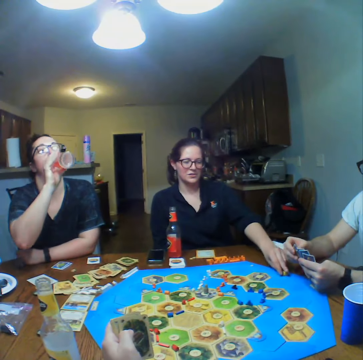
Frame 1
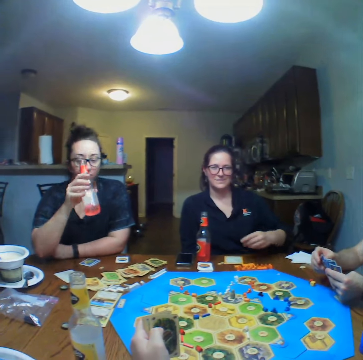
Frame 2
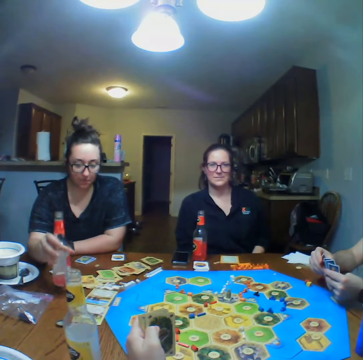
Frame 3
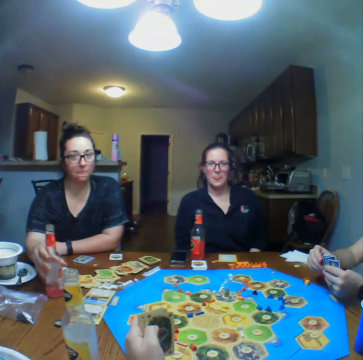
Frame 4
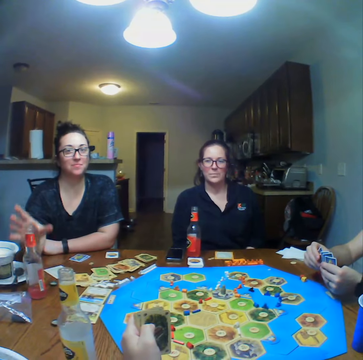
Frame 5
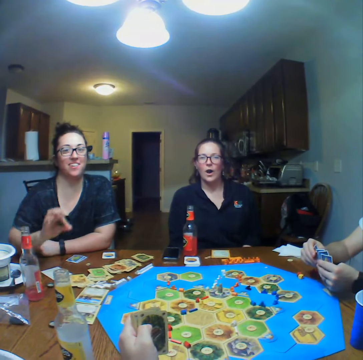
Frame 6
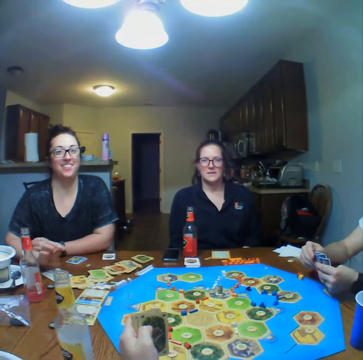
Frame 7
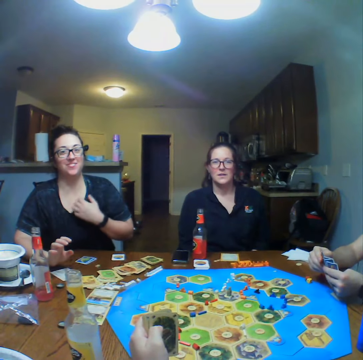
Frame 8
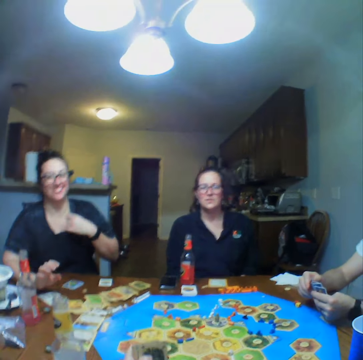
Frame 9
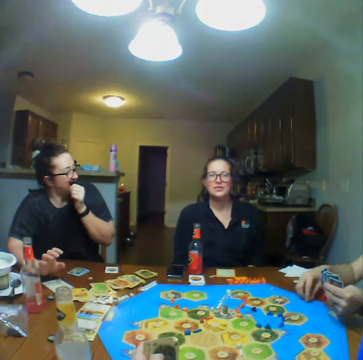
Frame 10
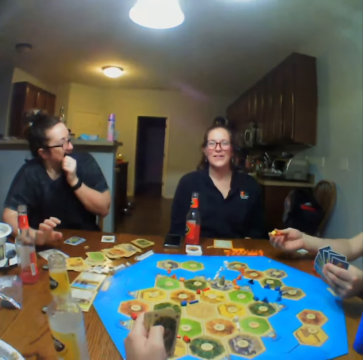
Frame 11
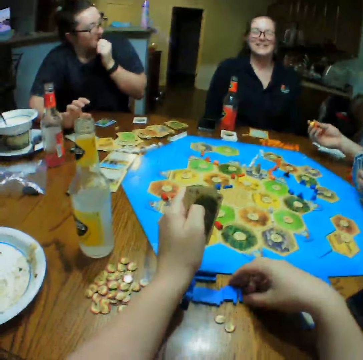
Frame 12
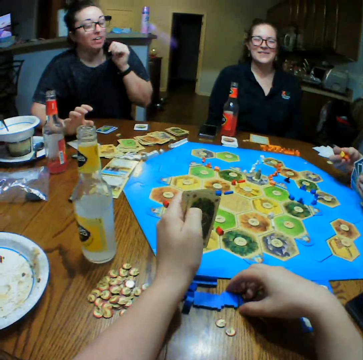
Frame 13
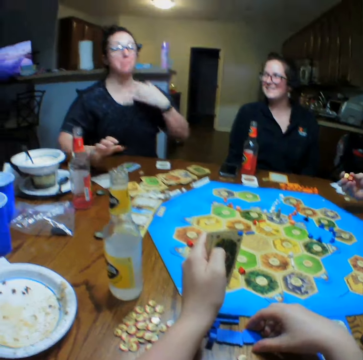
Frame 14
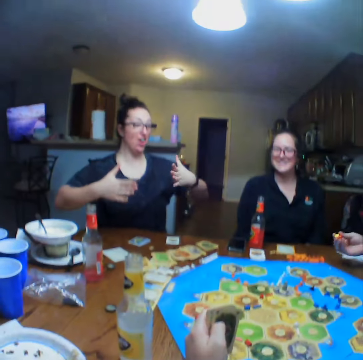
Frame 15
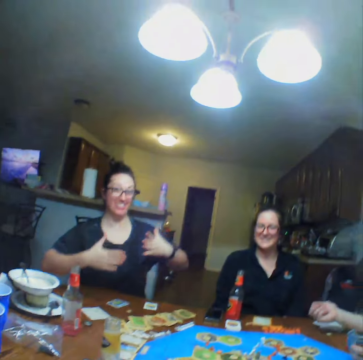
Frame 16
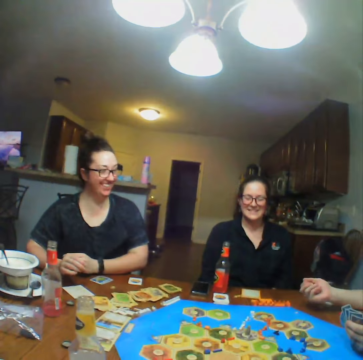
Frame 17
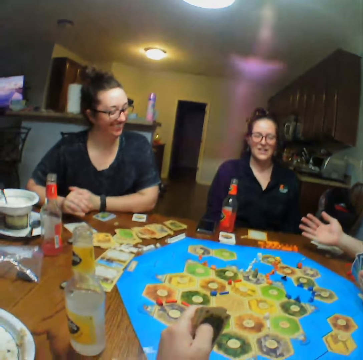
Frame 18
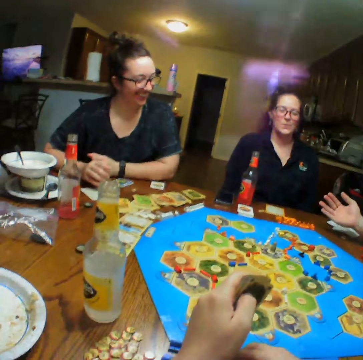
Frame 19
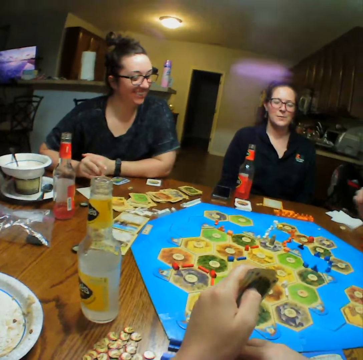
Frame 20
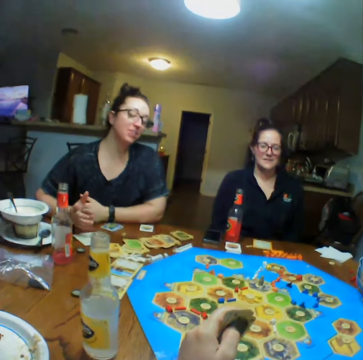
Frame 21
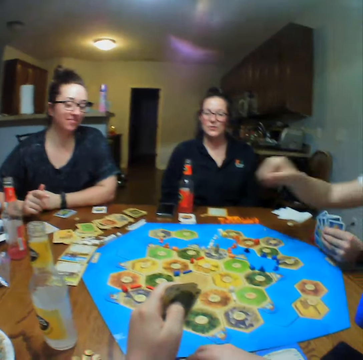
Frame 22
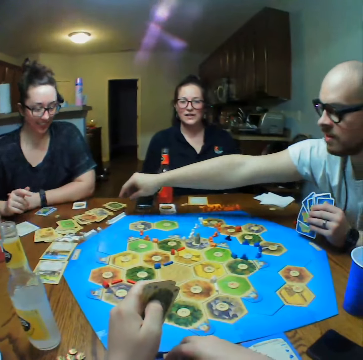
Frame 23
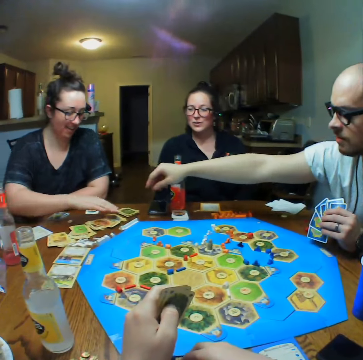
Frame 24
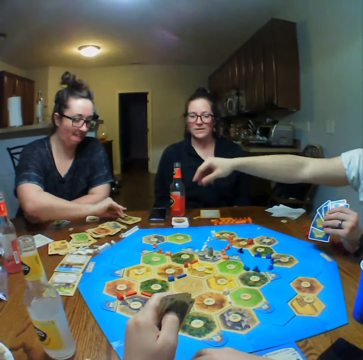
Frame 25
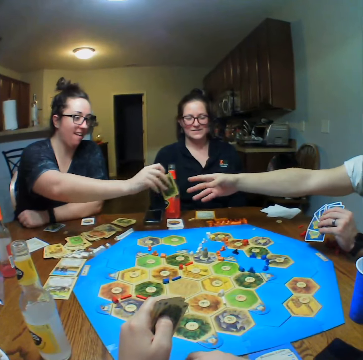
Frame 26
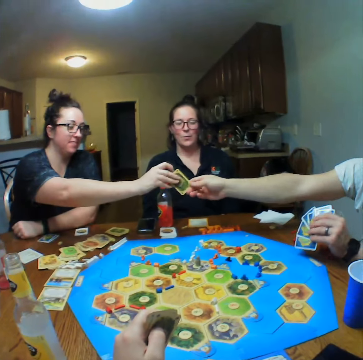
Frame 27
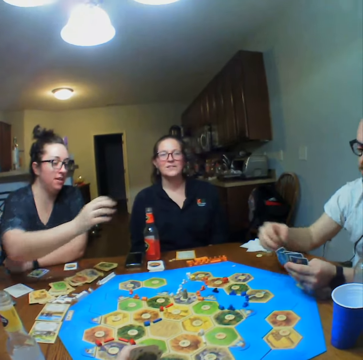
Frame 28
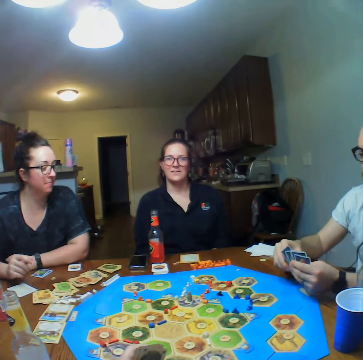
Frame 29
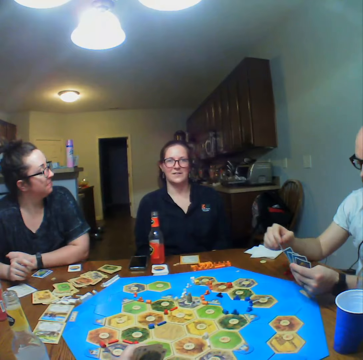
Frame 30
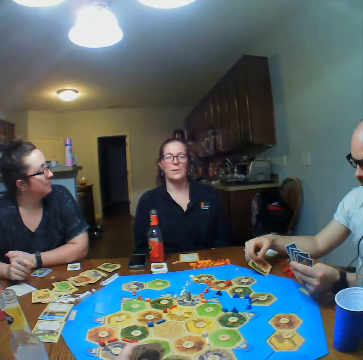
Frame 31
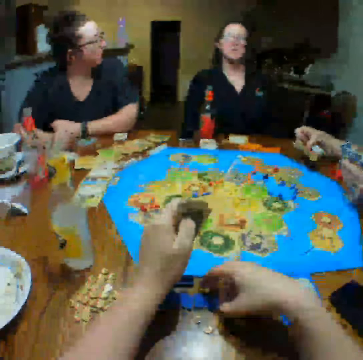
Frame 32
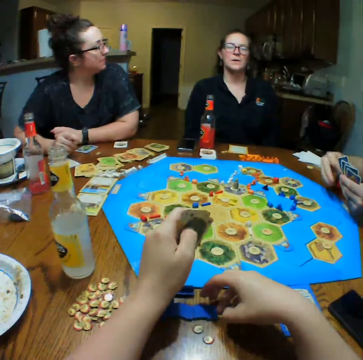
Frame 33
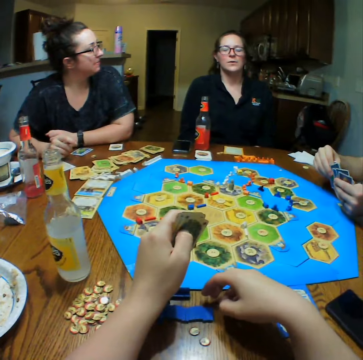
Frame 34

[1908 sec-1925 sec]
A man reshuffles the card. The camera wearer talks. A lady placed the bottle on the table. The lady talks with another lady. The camera wearer holds the card. The man plays the Catan Settlers board game. The man tosses the dice. The lady talks with the other lady. The man plays the Catan Settlers board game. The lady picks up the card, gives the card to the man. Another lady talks. A lady holds the card.

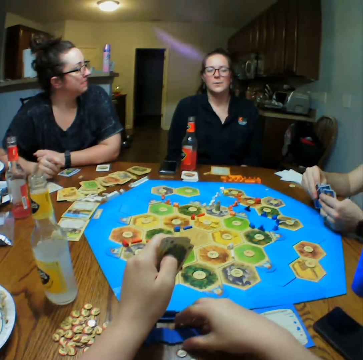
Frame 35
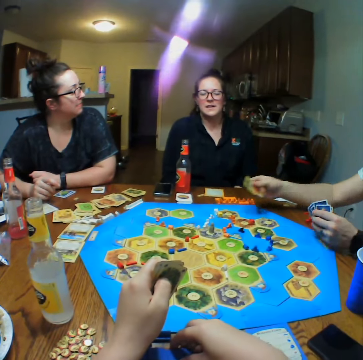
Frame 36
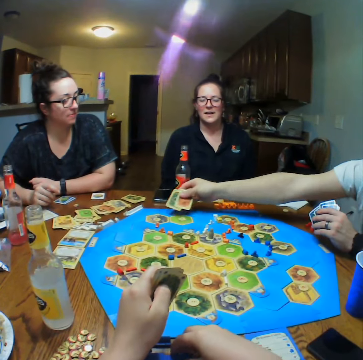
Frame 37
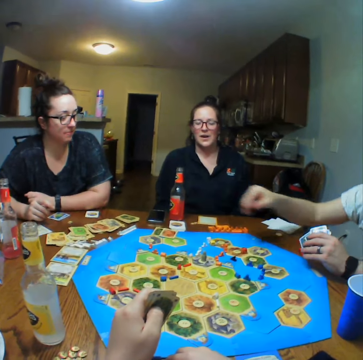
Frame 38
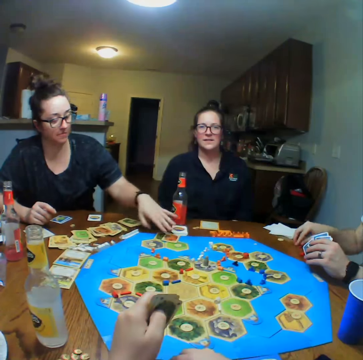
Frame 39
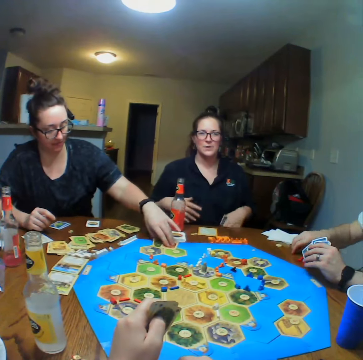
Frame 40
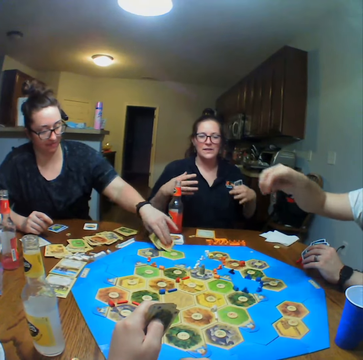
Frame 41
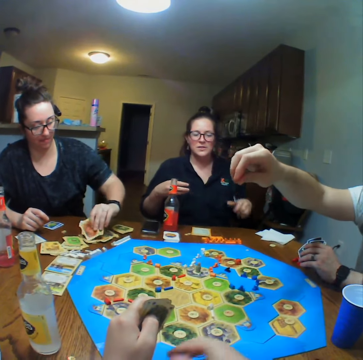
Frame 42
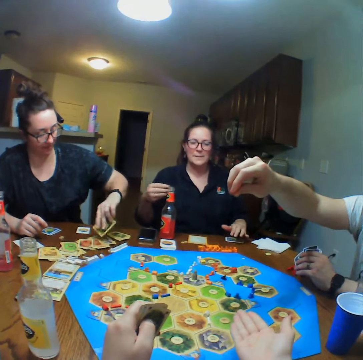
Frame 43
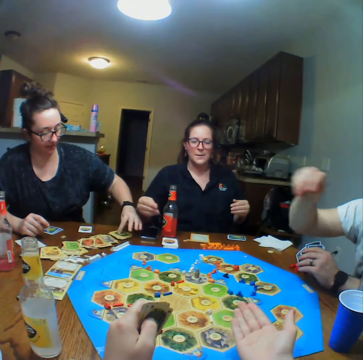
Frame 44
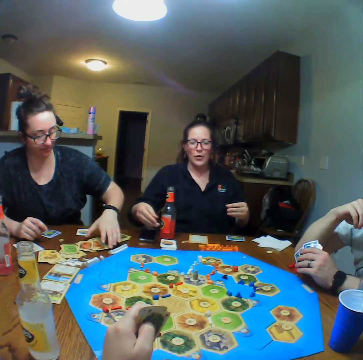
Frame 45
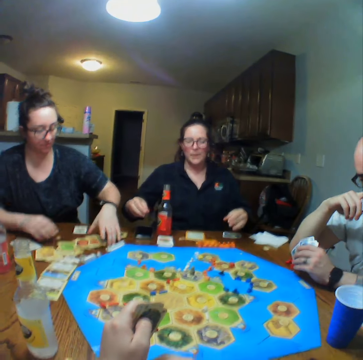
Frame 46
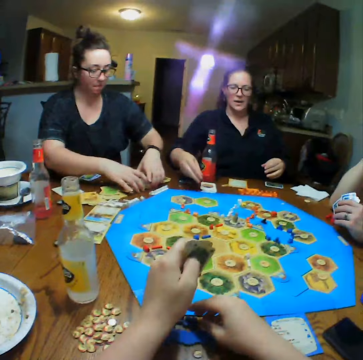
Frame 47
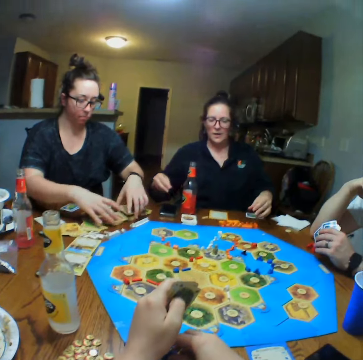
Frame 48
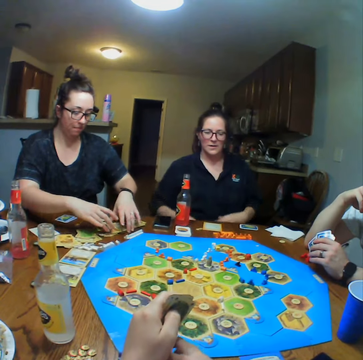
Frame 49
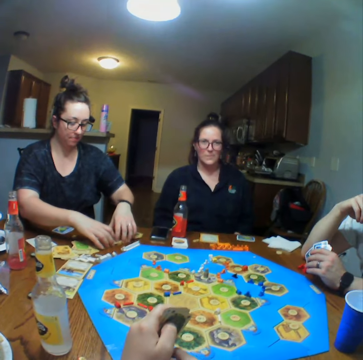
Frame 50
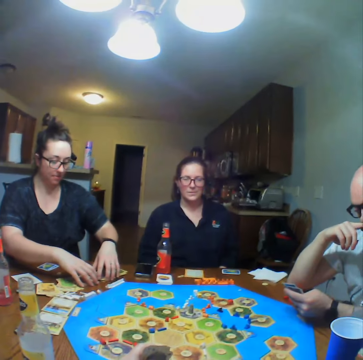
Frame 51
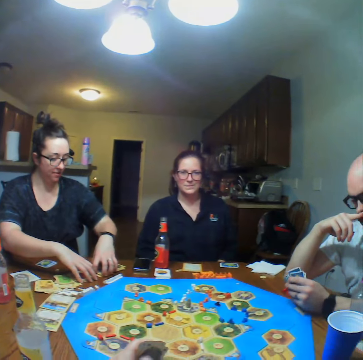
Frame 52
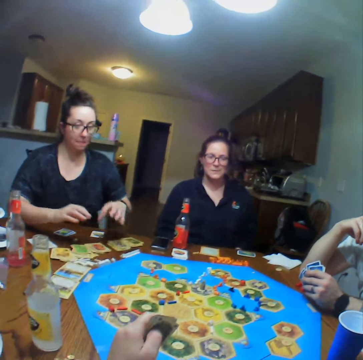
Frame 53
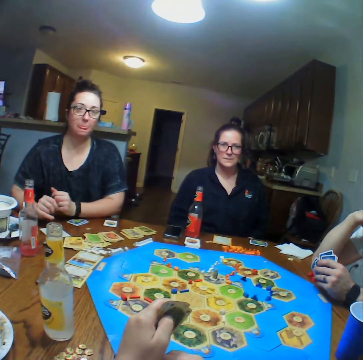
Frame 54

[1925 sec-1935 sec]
A lady reshuffles the cards. A man puts the cards on the table. The lady places the cards on the table. Another lady picks up the cards. The camera wearer talks. The first lady talks with the camera wearer. The other lady picks up the cards.

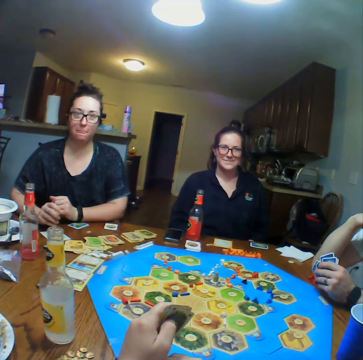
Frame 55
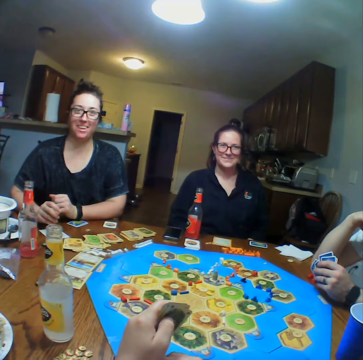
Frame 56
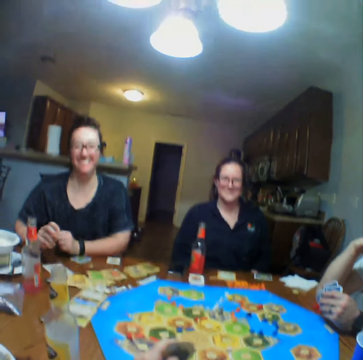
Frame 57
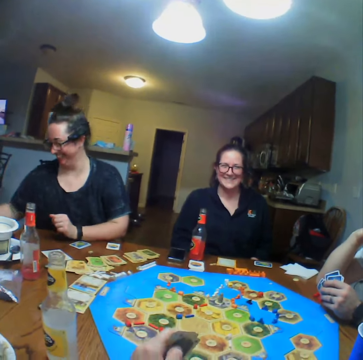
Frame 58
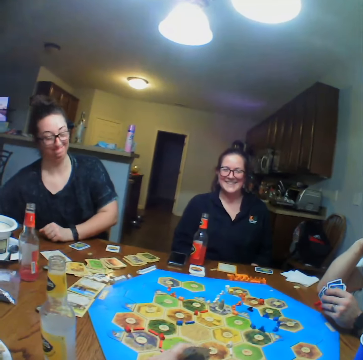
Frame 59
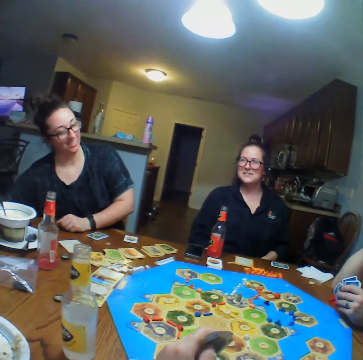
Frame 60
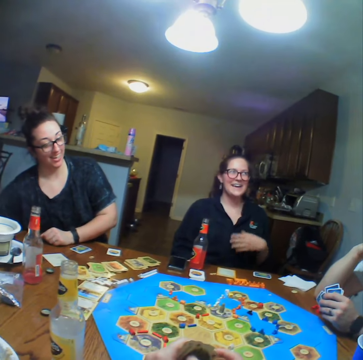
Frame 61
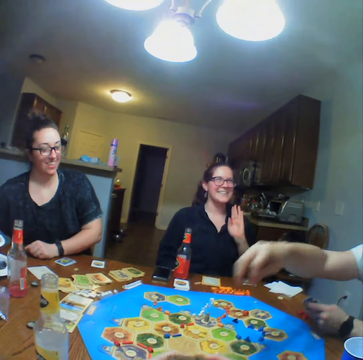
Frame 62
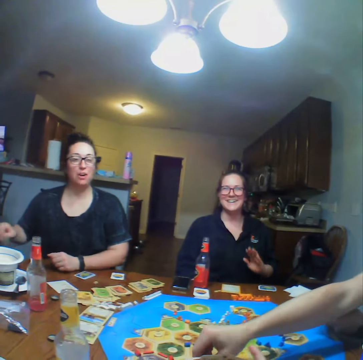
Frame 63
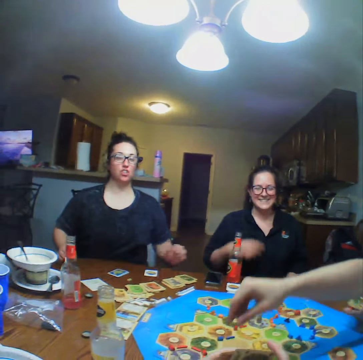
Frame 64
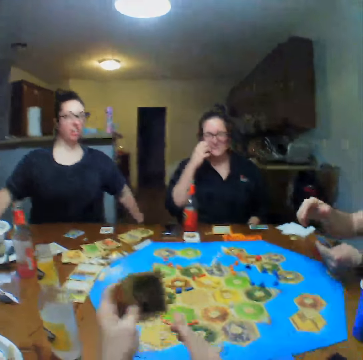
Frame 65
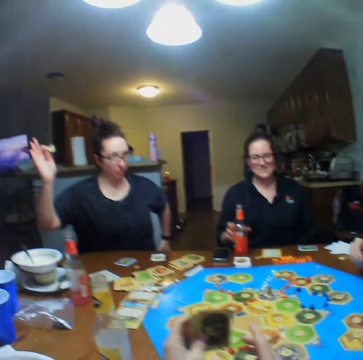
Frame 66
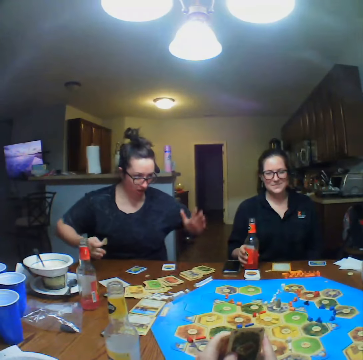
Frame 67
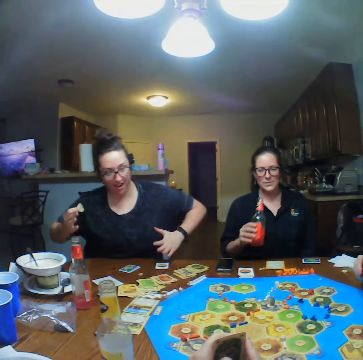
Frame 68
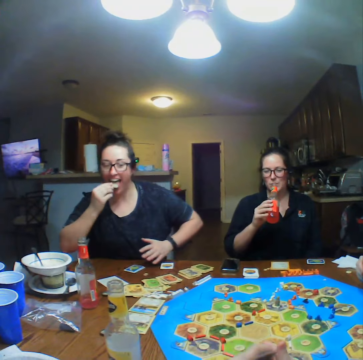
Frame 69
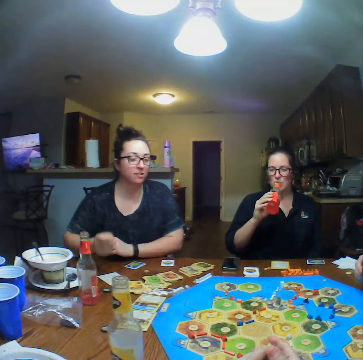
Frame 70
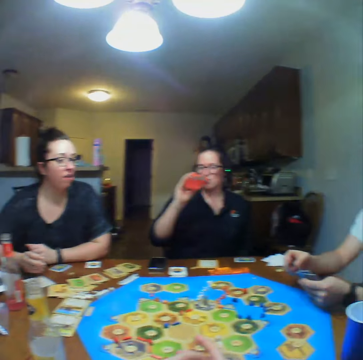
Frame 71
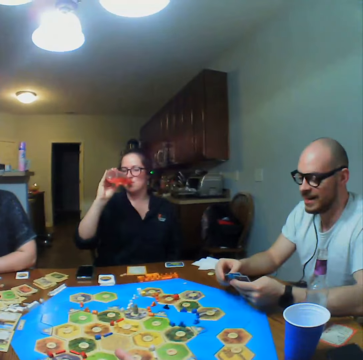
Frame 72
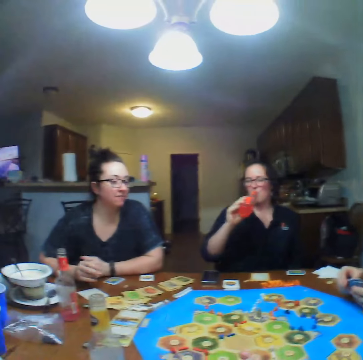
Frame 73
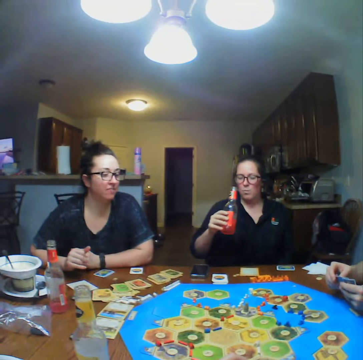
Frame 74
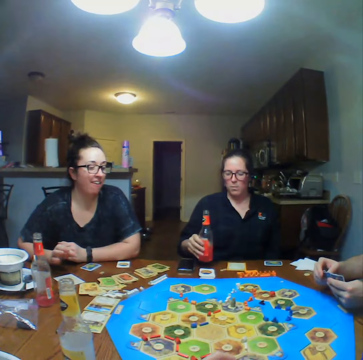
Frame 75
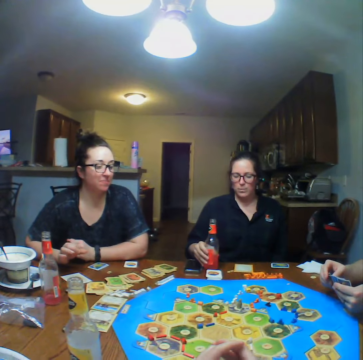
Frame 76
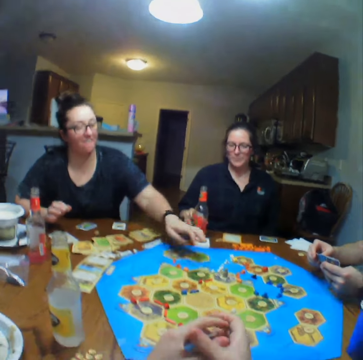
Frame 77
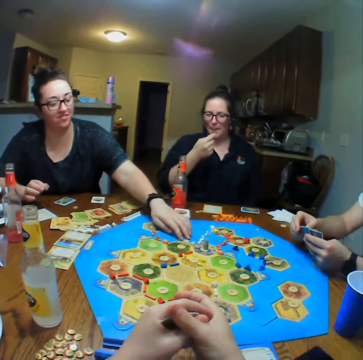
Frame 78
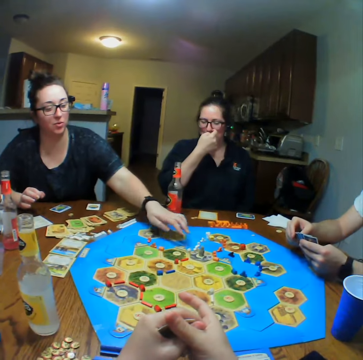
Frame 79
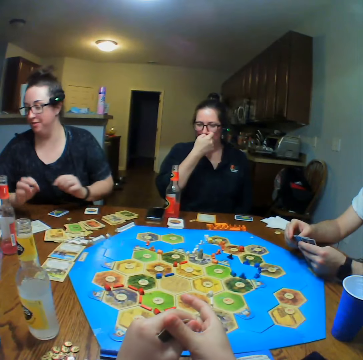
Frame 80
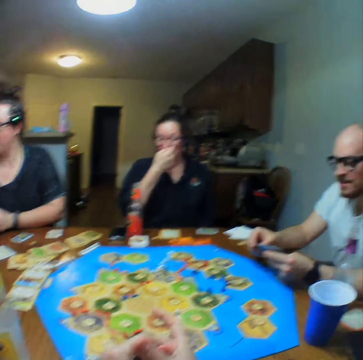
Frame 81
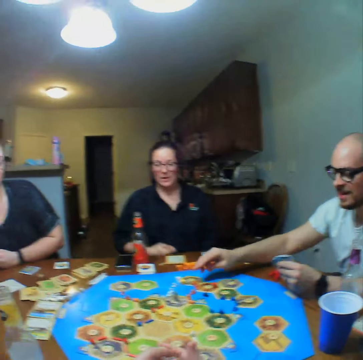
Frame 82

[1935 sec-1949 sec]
A lady talks with the camera wearer. Another lady talks with the first lady. The camera wearer holds the cards. The first lady eats. The other lady drinks and places the bottle on the table. A man gives the camera wearer the dice. The first lady plays the Catan Settlers board game.
